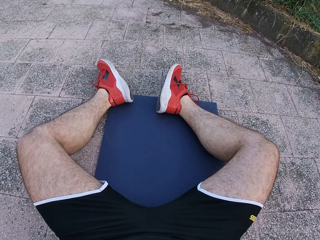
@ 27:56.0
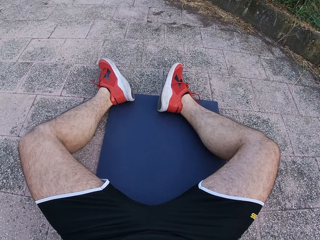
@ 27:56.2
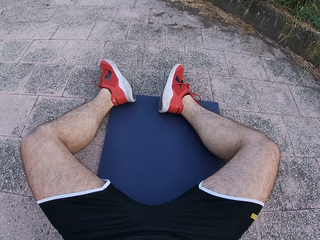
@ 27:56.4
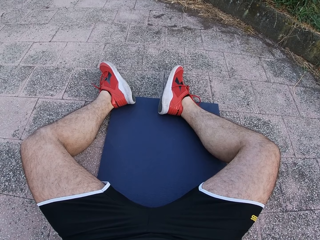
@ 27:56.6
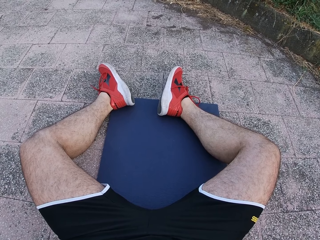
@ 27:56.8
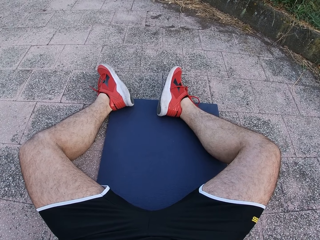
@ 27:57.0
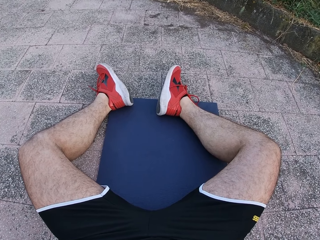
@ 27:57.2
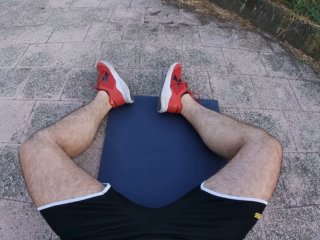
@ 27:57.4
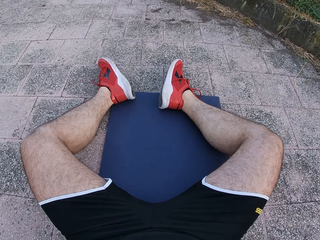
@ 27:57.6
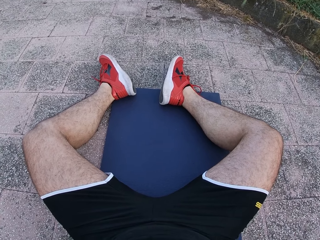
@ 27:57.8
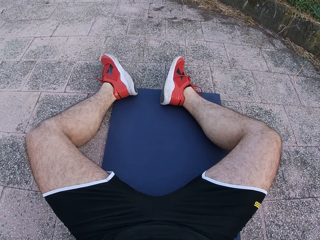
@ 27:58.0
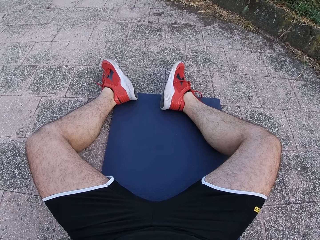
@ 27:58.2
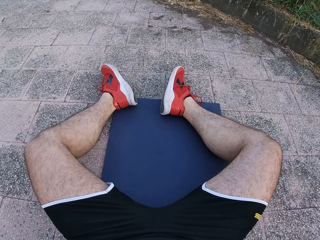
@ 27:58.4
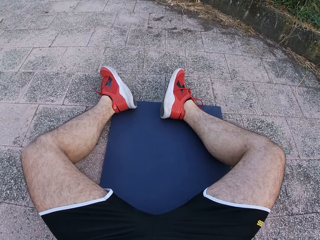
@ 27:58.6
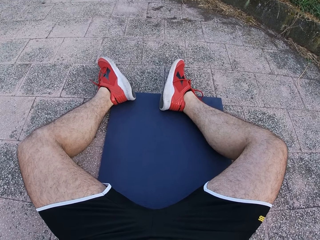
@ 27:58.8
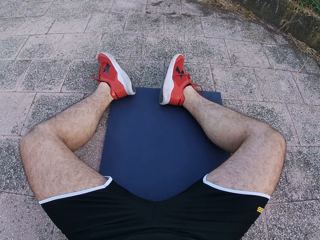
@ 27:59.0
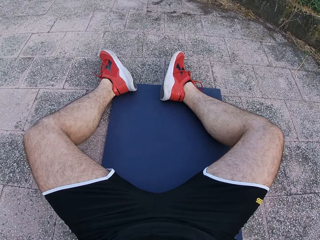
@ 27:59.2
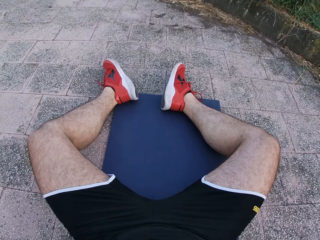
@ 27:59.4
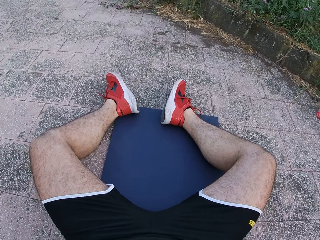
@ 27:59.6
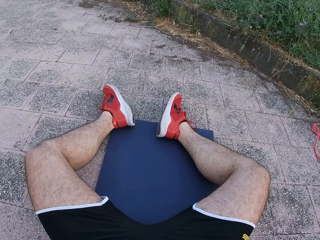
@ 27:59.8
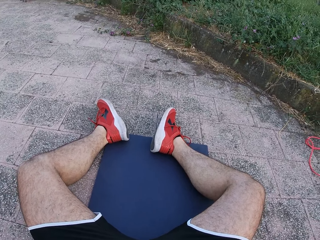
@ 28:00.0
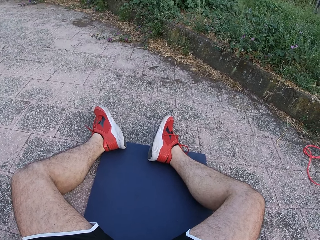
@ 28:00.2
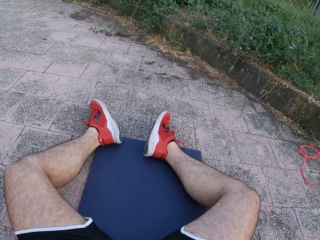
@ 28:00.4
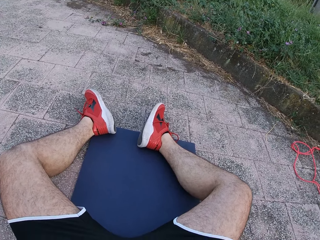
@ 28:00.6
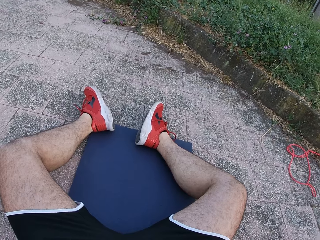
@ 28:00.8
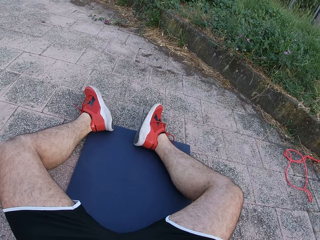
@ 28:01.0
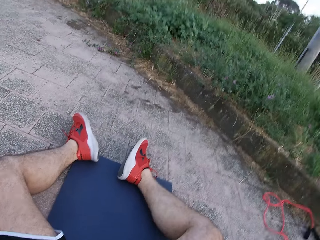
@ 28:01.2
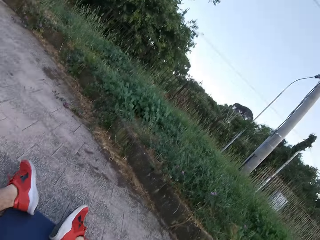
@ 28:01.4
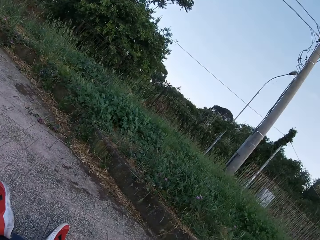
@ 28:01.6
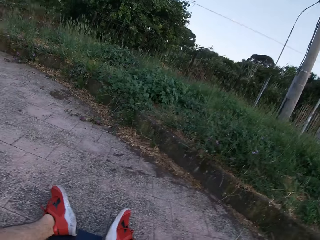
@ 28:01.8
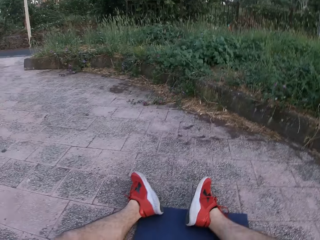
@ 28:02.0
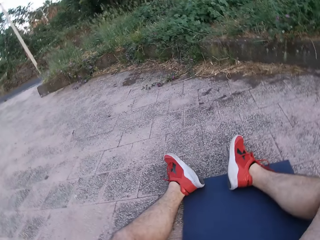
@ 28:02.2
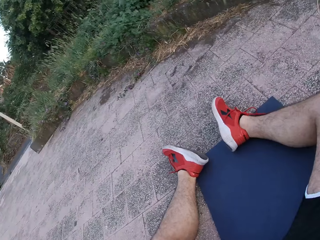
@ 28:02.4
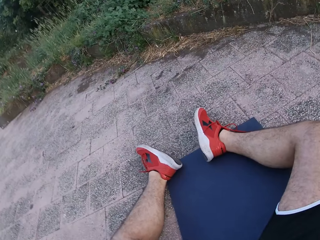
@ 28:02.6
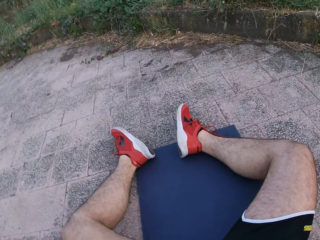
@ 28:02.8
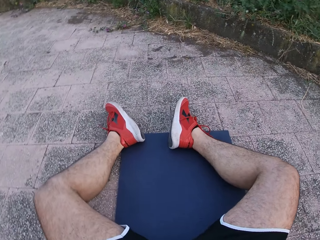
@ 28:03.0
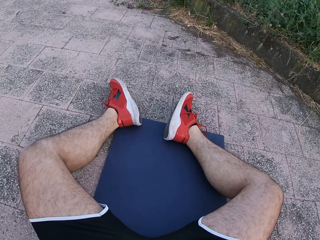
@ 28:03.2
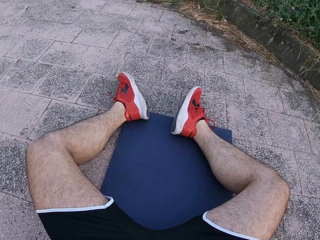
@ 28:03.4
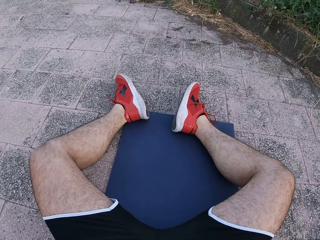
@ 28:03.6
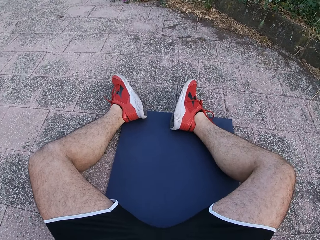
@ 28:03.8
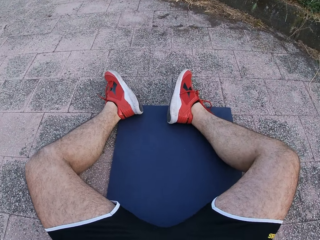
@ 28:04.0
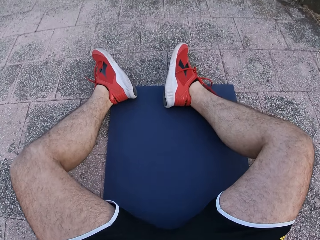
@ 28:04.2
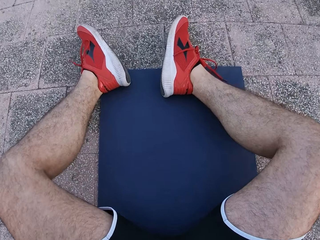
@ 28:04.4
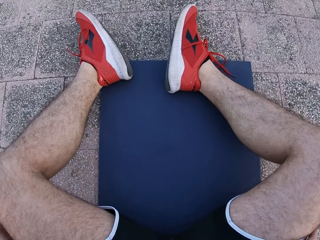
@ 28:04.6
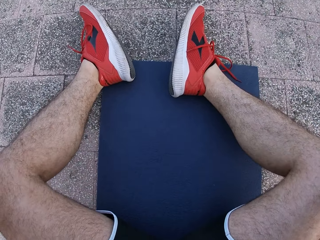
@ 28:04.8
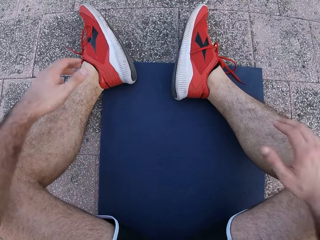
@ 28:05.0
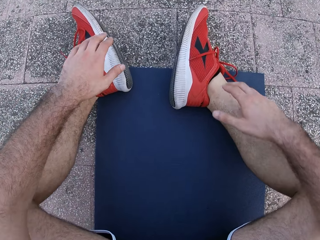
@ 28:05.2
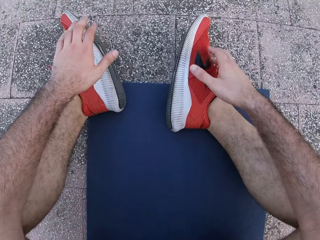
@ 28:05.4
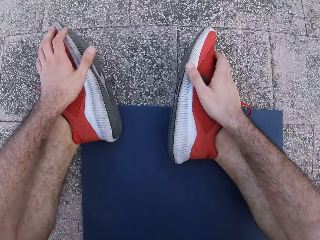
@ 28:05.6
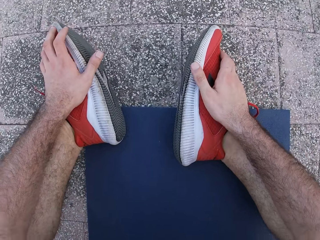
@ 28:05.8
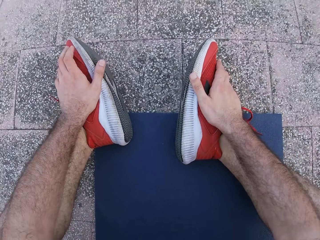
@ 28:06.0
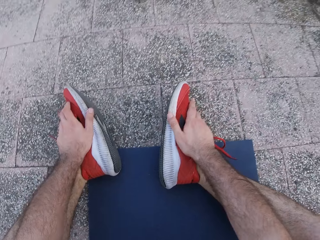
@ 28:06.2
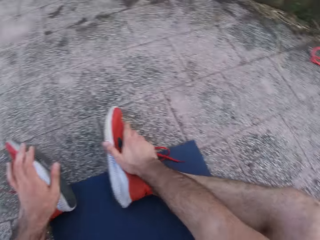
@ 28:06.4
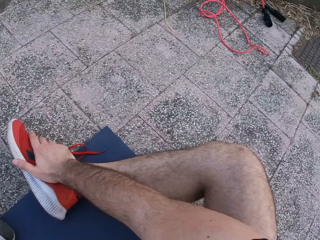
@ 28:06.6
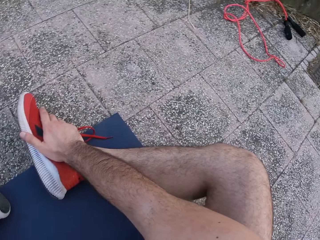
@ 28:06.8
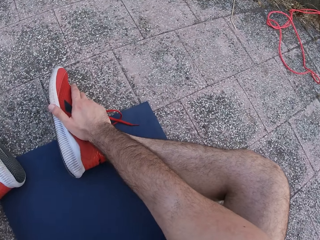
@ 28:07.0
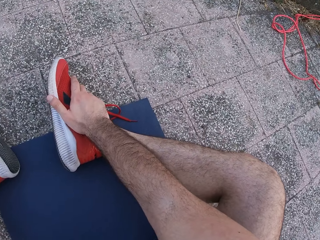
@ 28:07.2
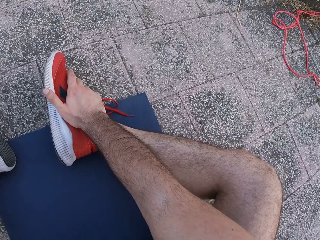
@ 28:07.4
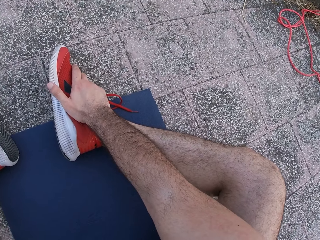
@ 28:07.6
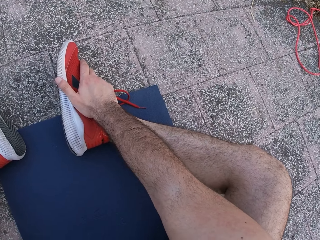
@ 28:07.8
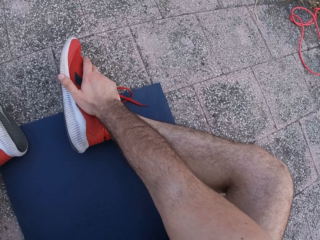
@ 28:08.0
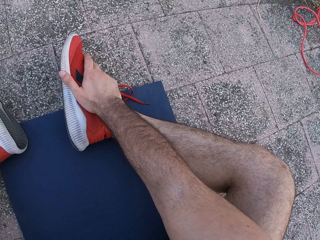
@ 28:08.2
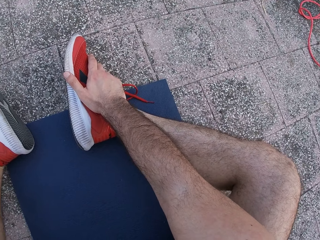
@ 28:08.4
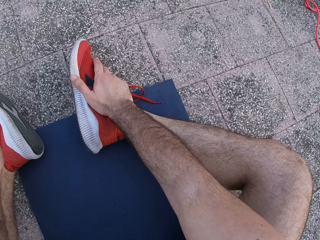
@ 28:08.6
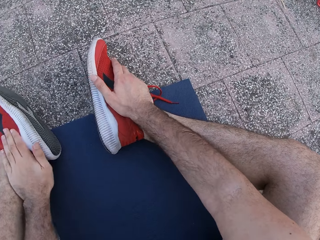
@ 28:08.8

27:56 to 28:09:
The camera wearer looks around. They look at the floor. They move both hands. They hold the shoes. They look at the floor.

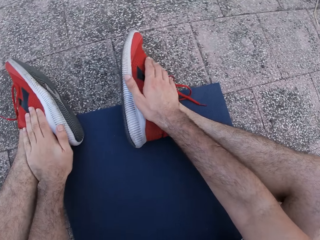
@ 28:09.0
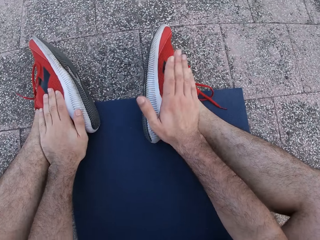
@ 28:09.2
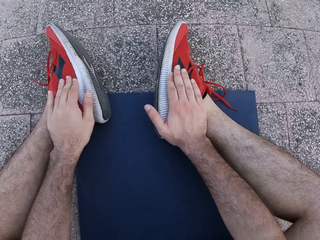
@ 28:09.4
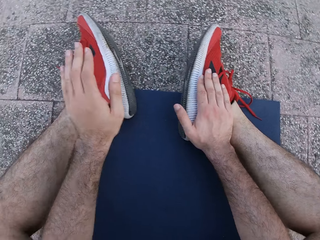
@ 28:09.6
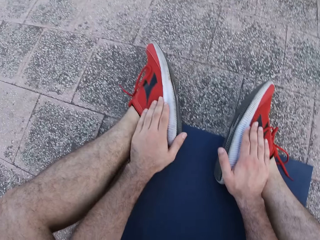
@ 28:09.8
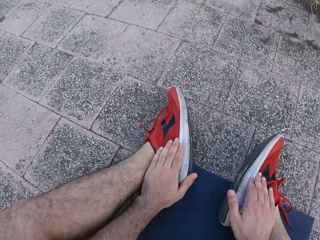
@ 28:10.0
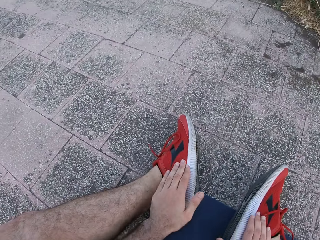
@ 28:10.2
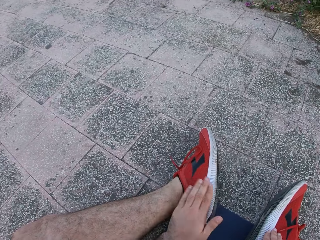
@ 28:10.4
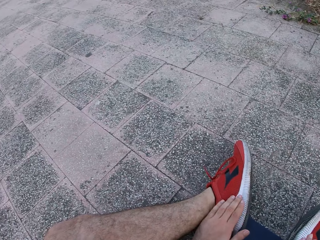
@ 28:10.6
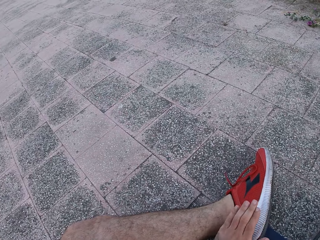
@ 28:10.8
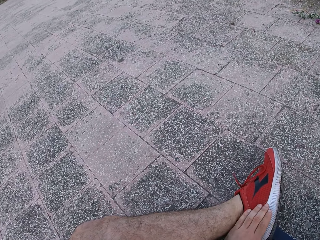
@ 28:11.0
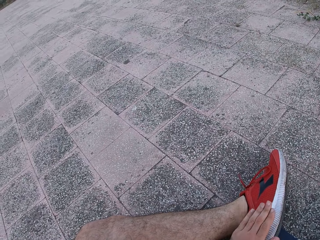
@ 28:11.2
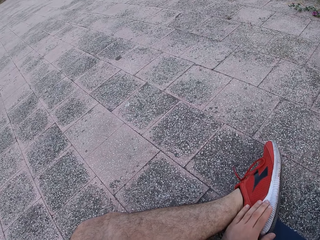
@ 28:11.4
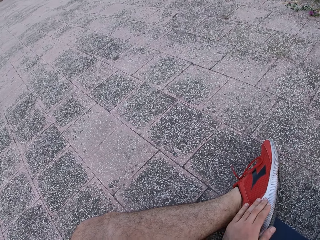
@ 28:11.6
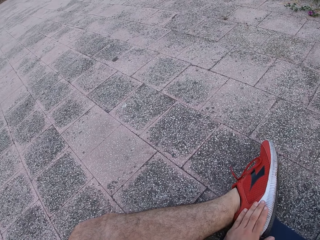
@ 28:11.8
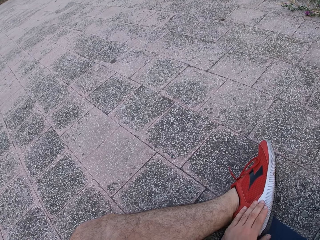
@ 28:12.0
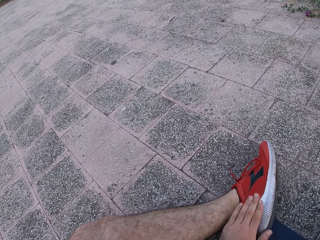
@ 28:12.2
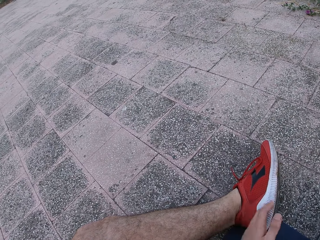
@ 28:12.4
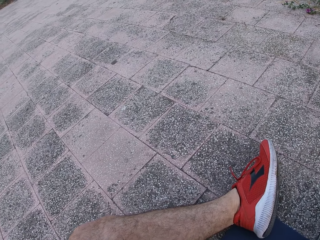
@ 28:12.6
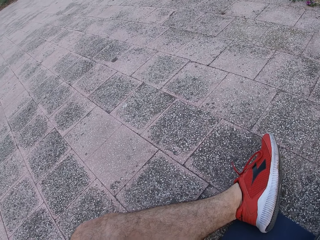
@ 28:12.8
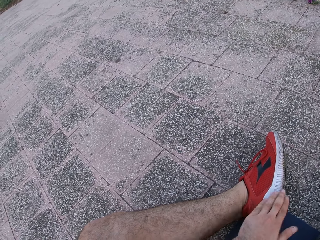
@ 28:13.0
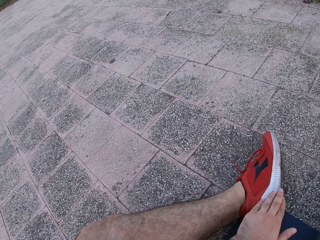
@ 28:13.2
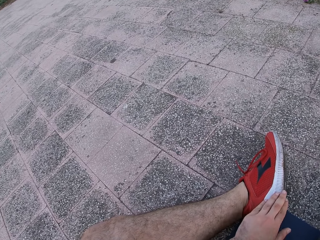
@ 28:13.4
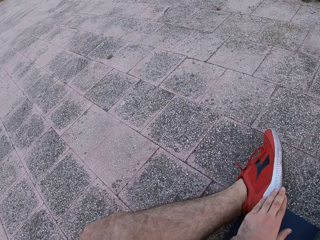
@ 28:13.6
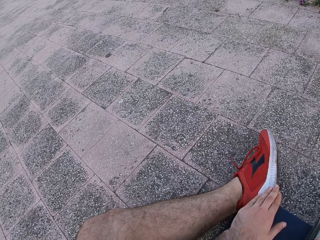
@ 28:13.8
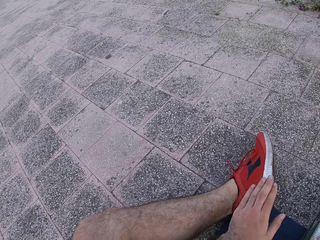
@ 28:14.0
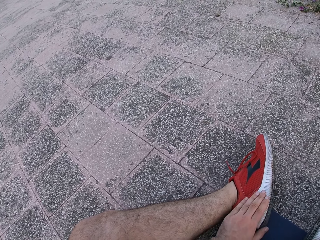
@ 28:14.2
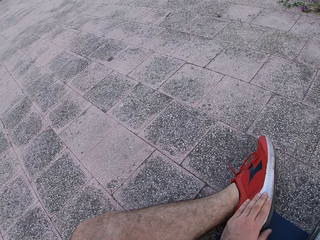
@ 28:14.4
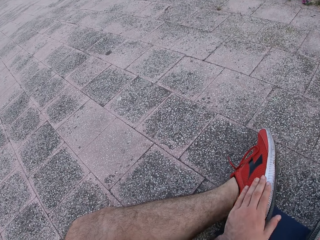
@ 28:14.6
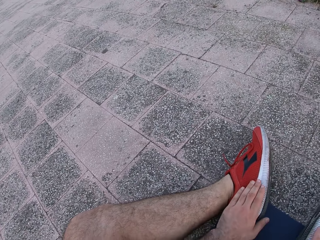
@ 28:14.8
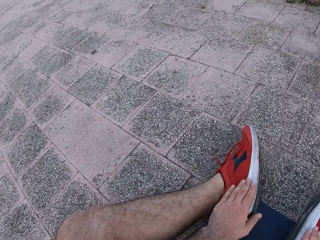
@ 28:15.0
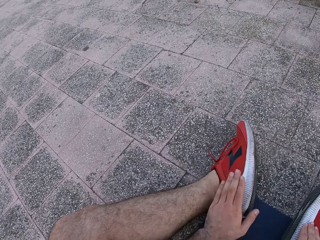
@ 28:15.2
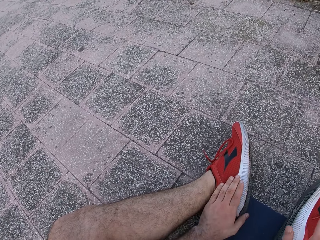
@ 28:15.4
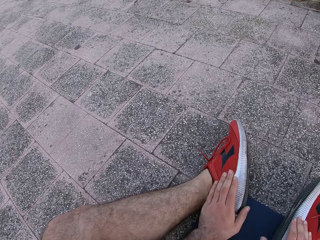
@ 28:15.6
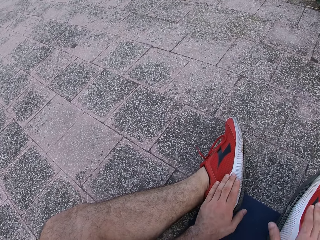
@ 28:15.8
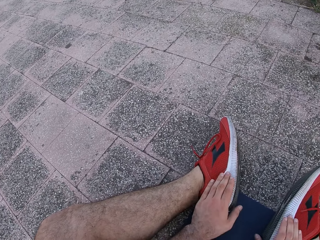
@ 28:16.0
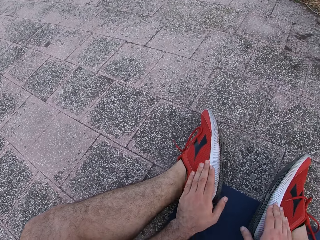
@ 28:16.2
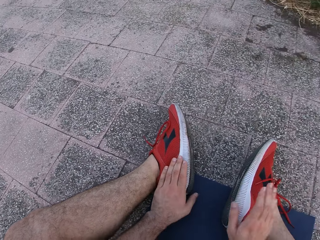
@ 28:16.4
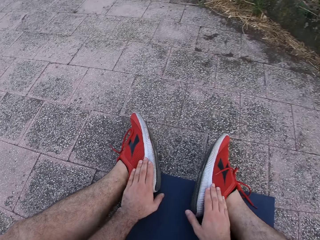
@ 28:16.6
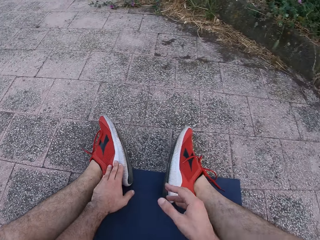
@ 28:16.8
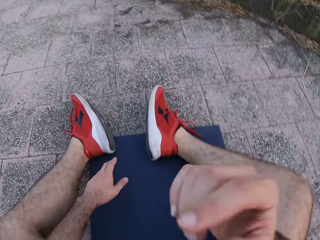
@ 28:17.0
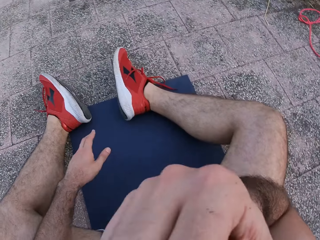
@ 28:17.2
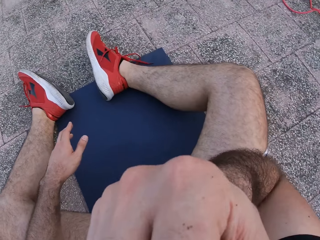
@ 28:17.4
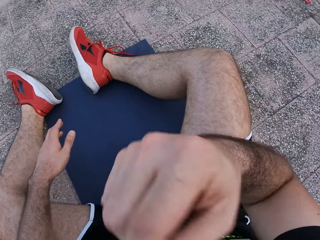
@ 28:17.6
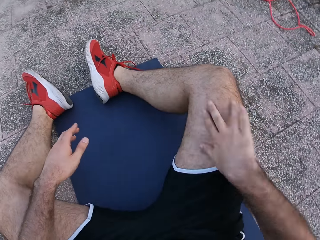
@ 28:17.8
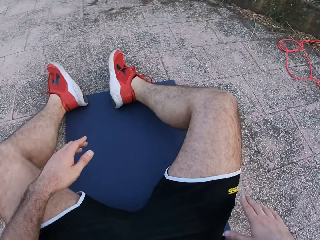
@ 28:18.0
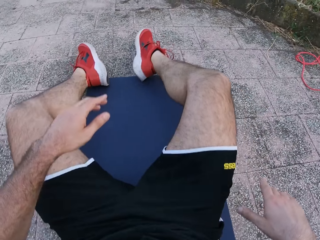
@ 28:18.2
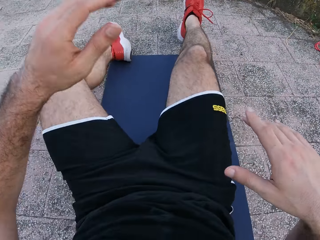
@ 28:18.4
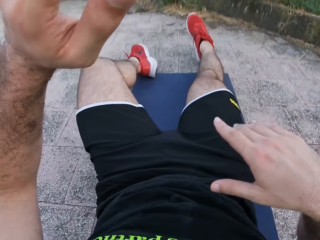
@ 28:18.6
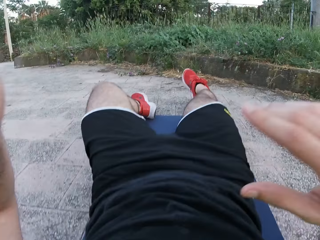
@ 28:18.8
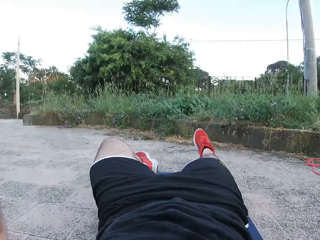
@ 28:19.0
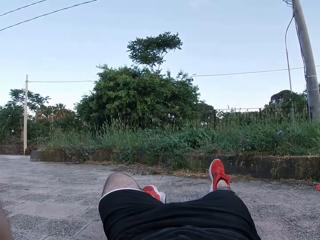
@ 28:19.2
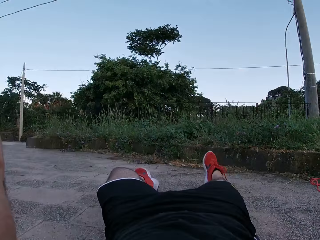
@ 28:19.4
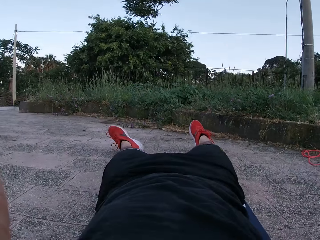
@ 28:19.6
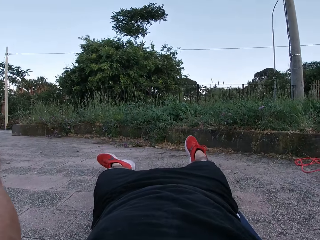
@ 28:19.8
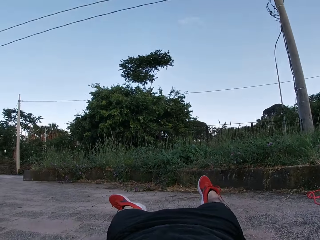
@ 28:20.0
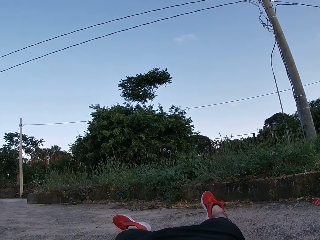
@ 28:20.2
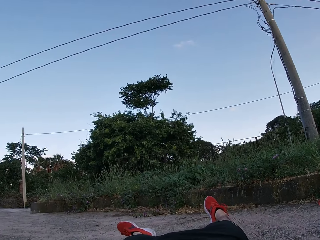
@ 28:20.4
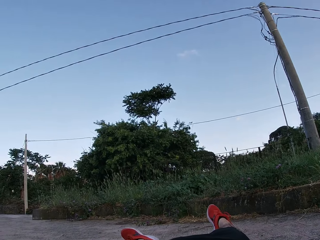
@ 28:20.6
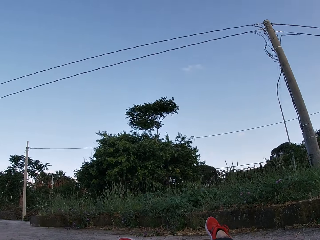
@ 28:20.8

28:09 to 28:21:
The camera wearer moves both hands. They look at the floor. They tap the shoes. They look at the floor. They lift the right hand and drop the right hand. They lift both hands. They look around.
